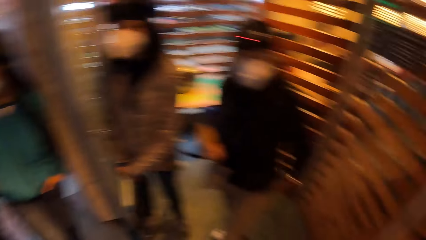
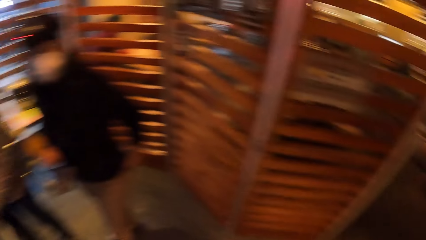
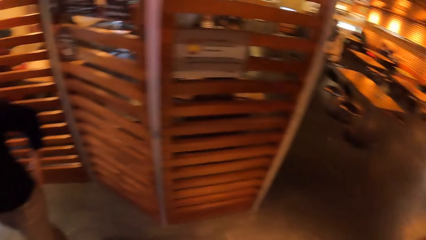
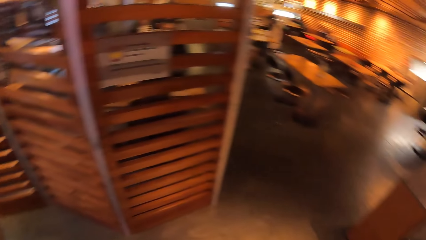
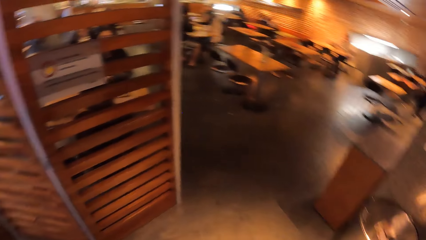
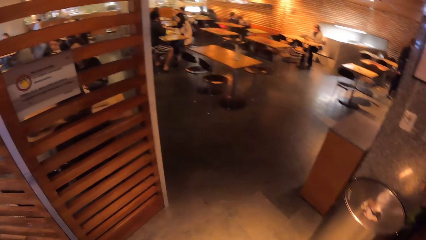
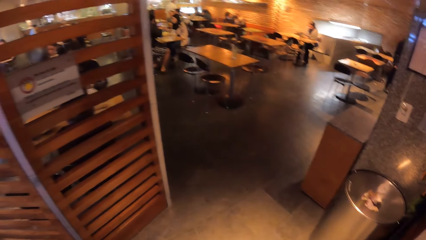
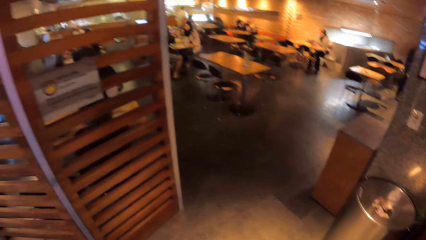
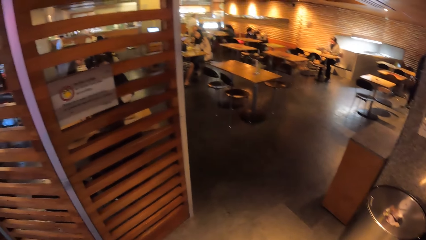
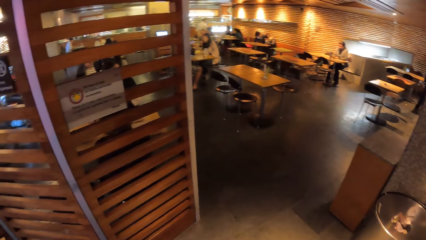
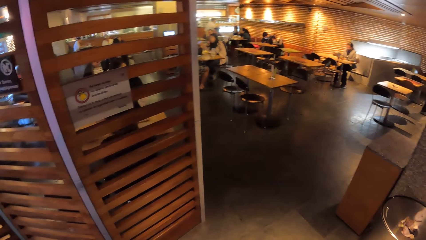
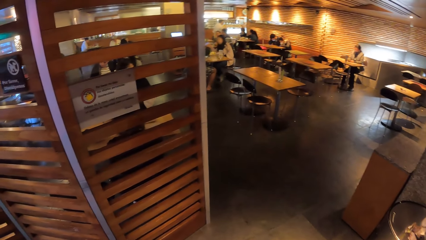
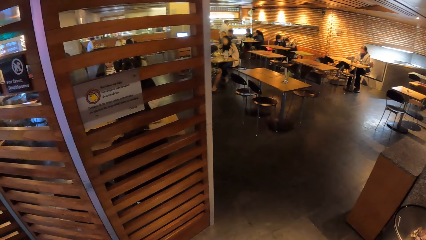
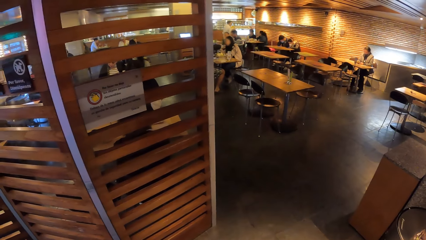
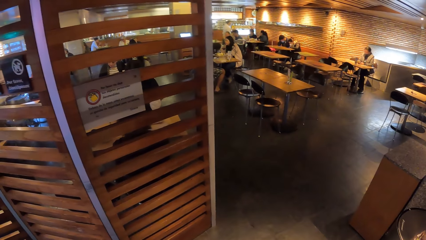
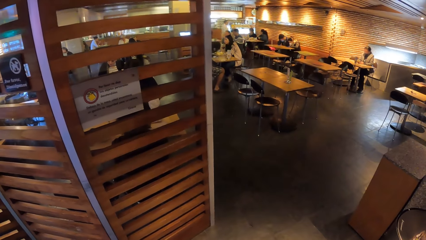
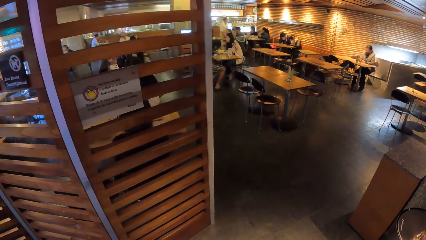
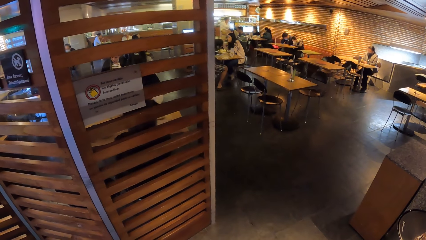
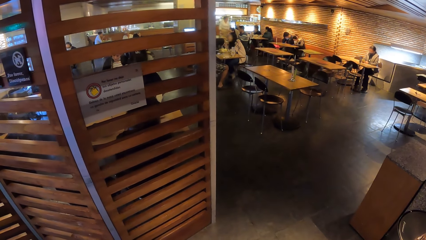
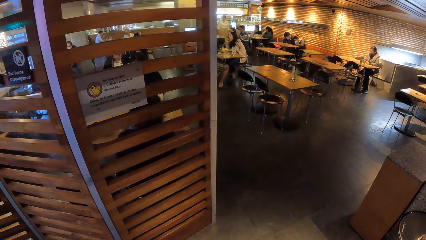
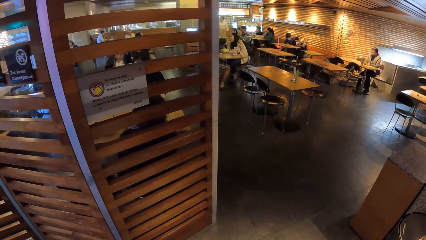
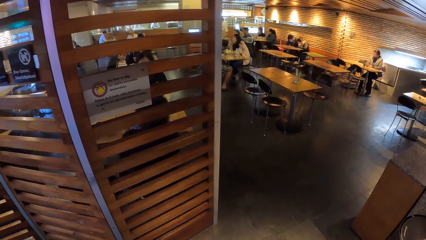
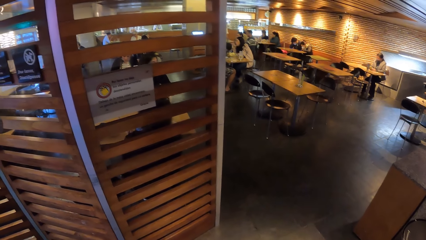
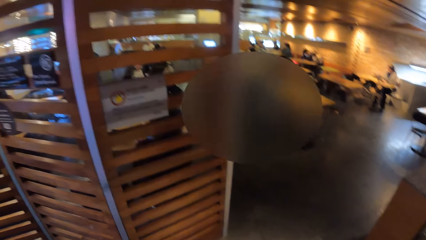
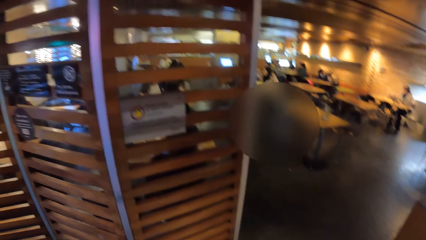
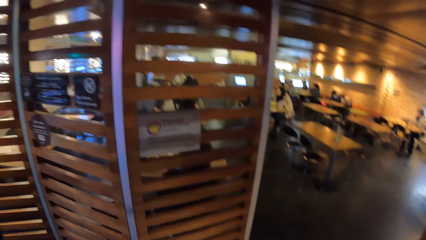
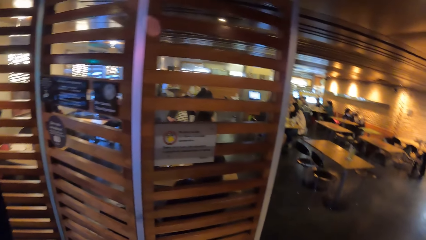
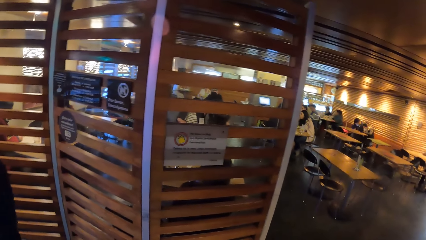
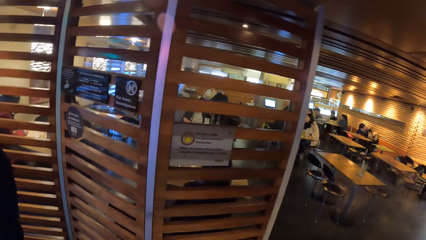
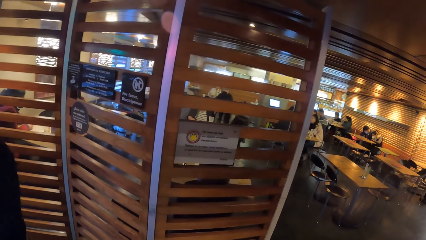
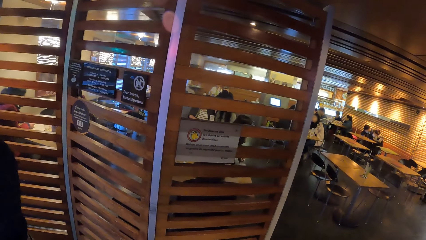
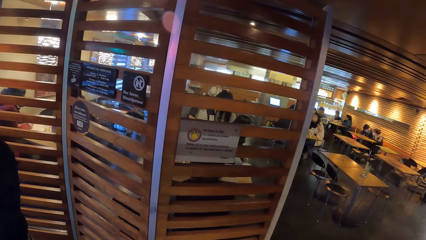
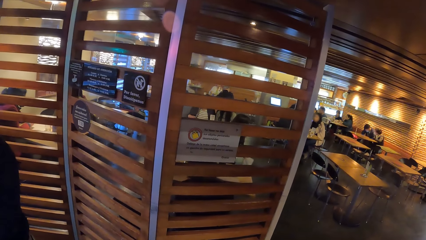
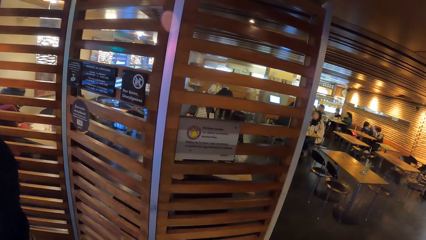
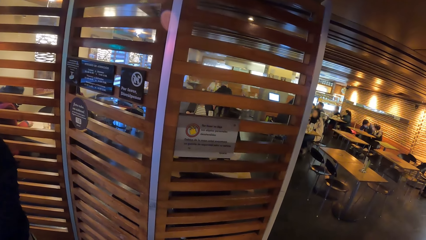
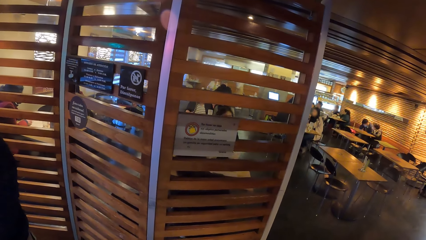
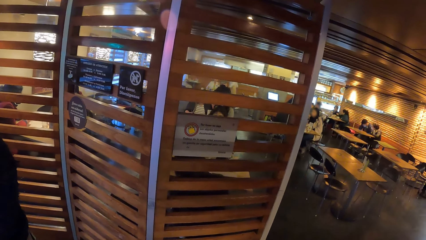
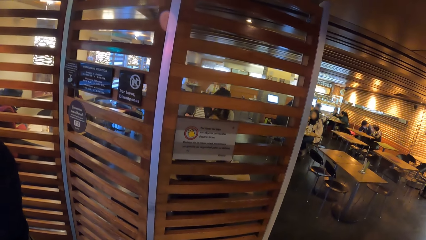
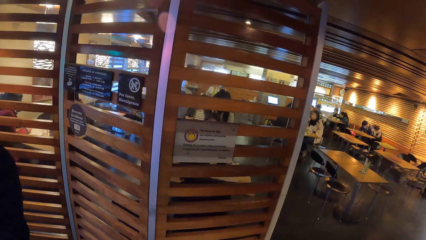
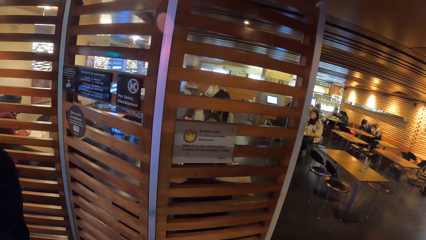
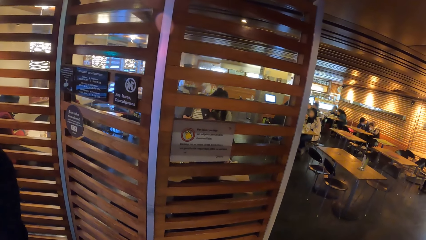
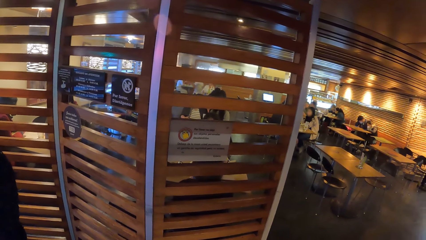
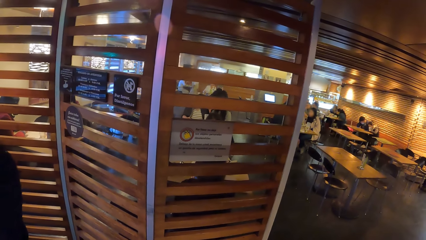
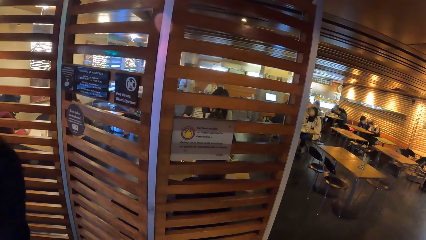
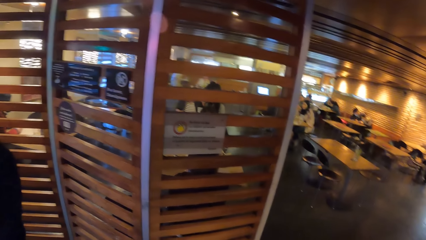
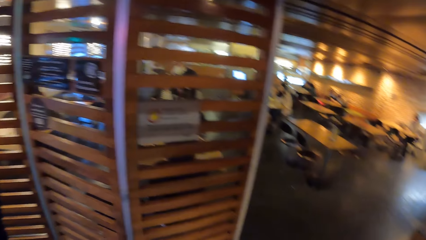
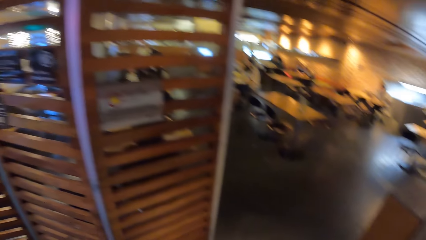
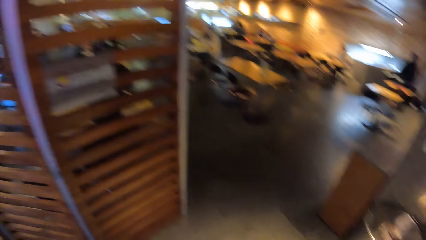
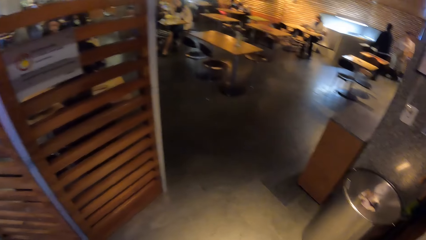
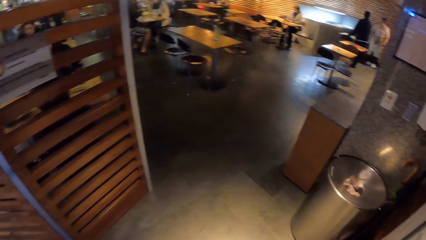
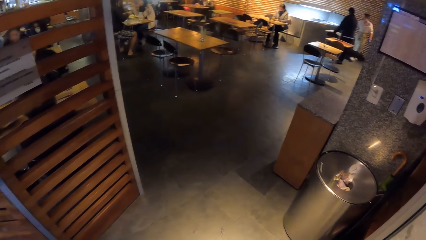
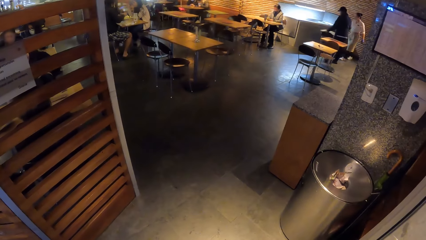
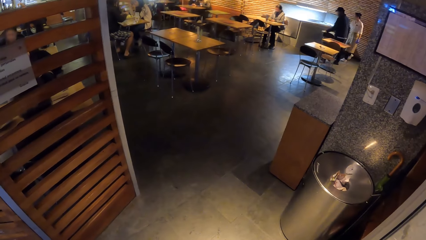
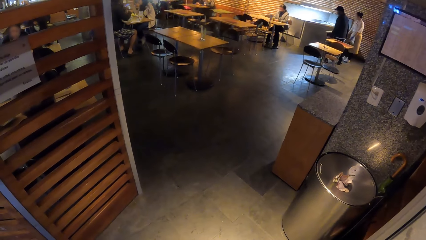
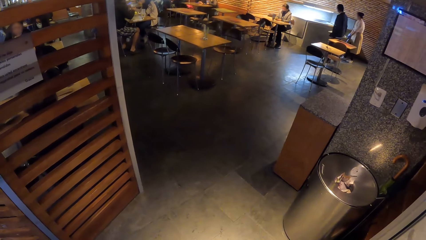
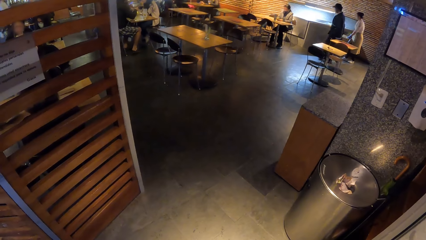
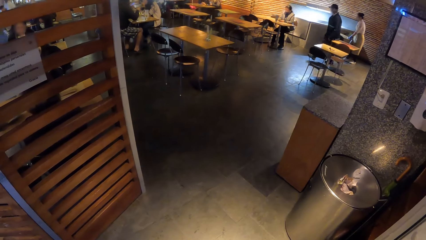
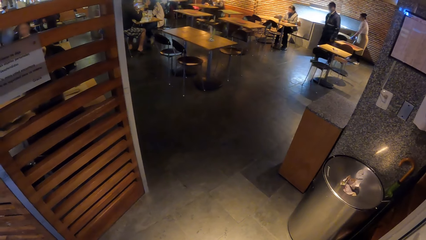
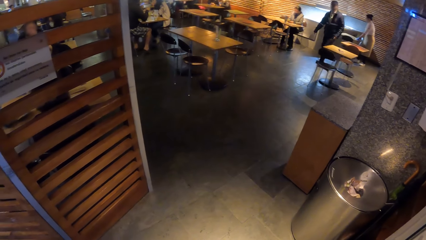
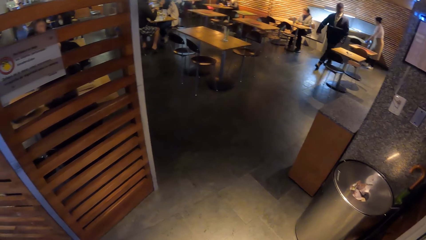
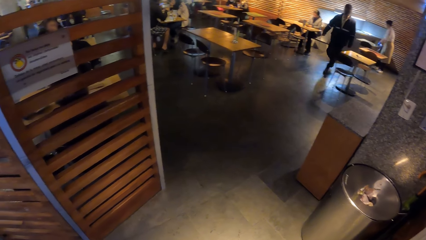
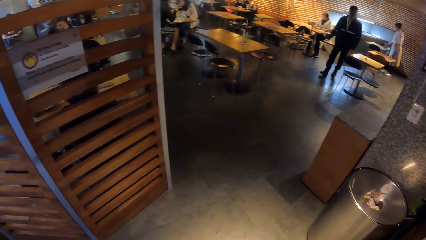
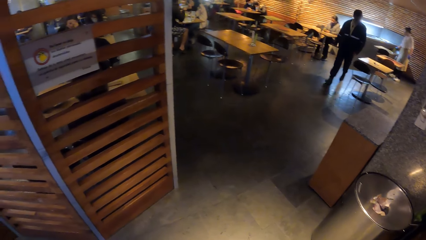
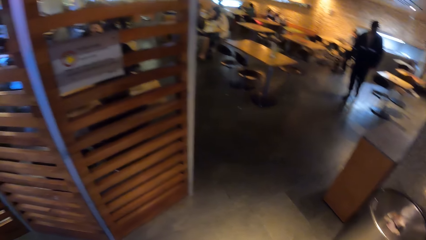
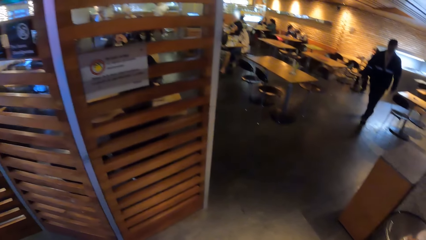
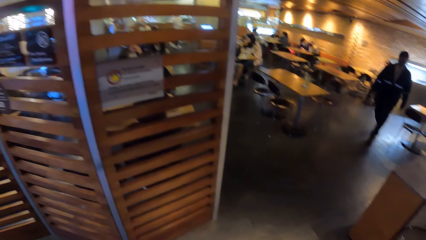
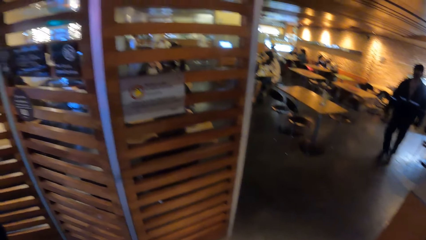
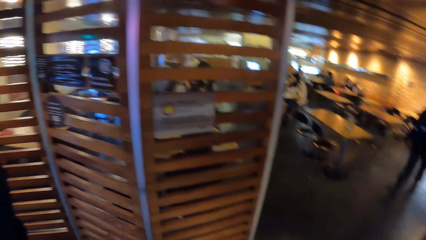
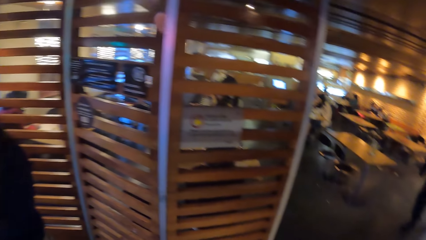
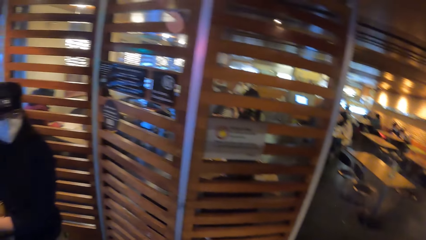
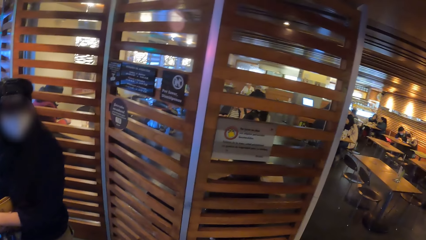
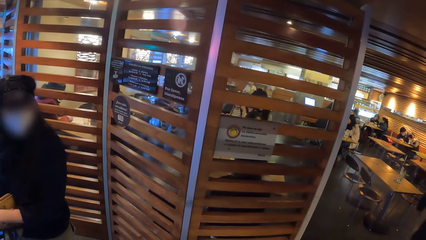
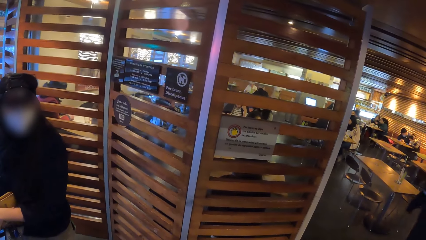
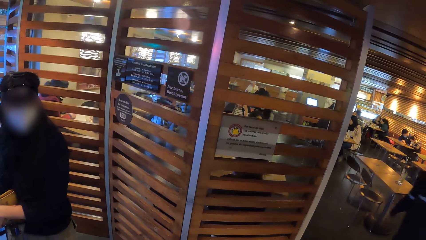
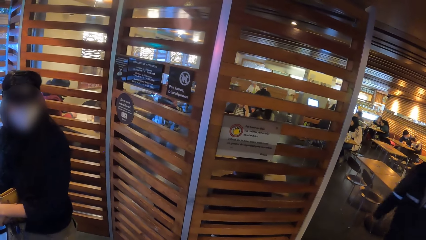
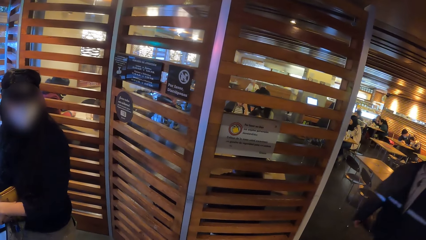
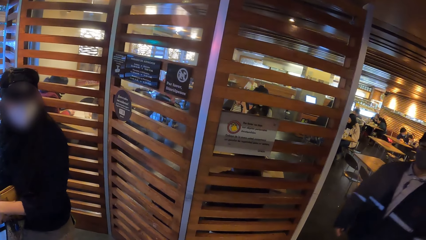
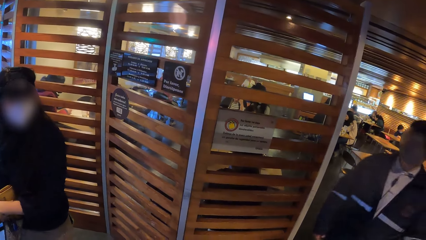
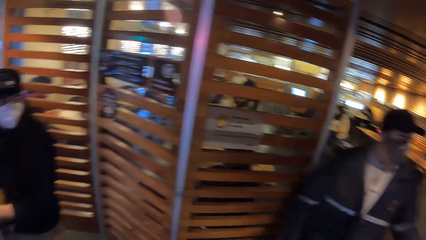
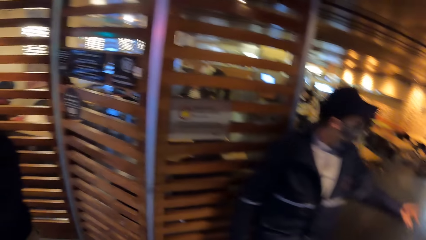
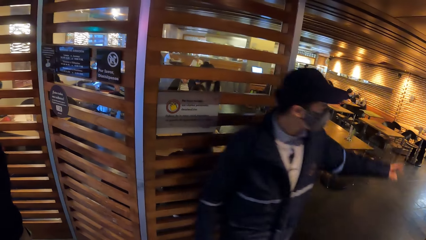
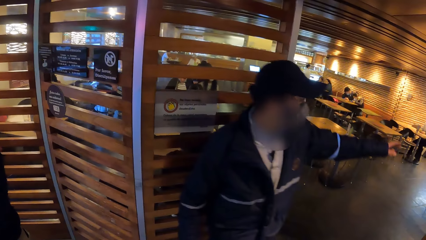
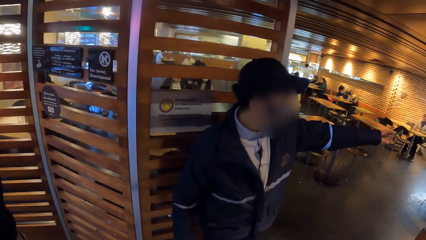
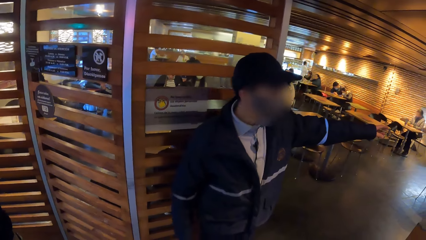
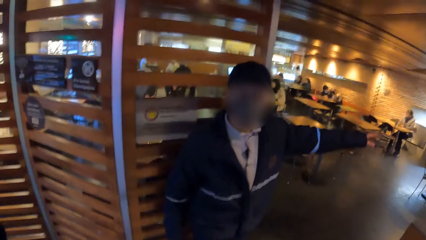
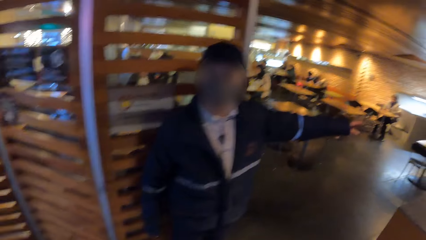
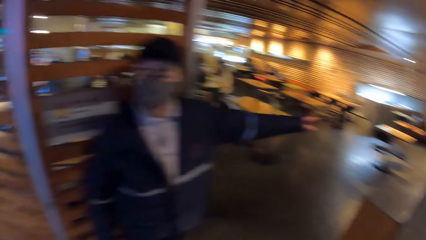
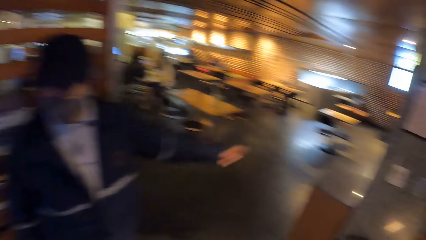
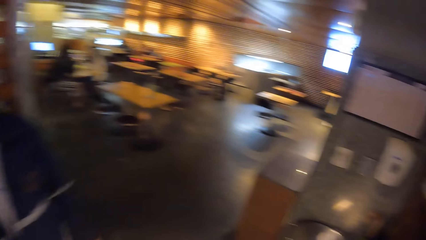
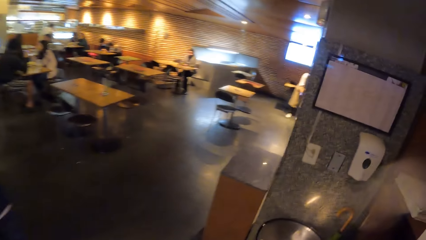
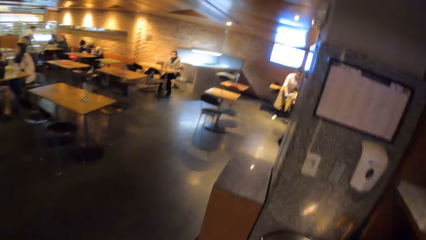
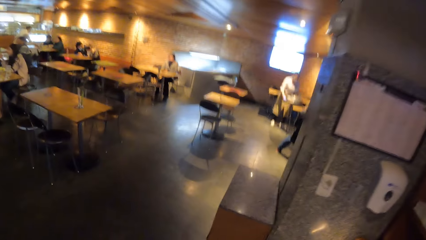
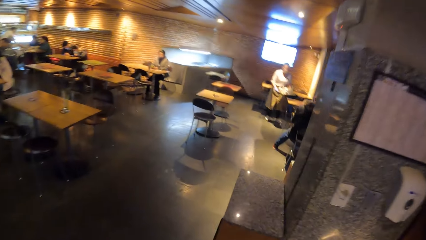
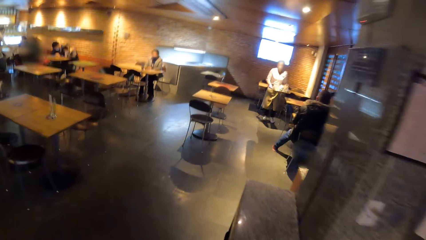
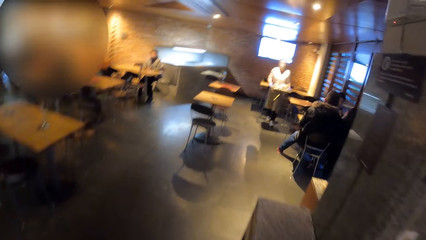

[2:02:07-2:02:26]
The camera wearer turns around. A waiter interacts with the camera wearer and the group of people. The waiter directs the camera wearer and the group of people into the restaurant with his left hand. The camera wearer walks into the restaurant with the group of people.
